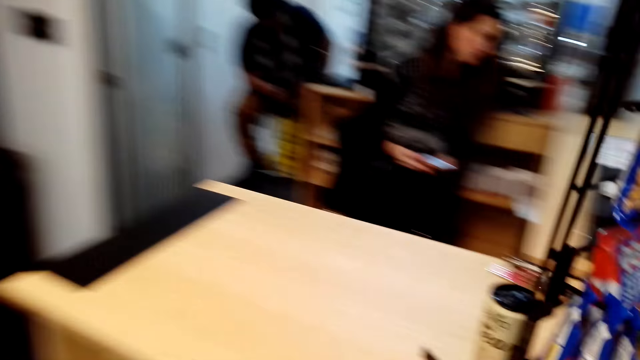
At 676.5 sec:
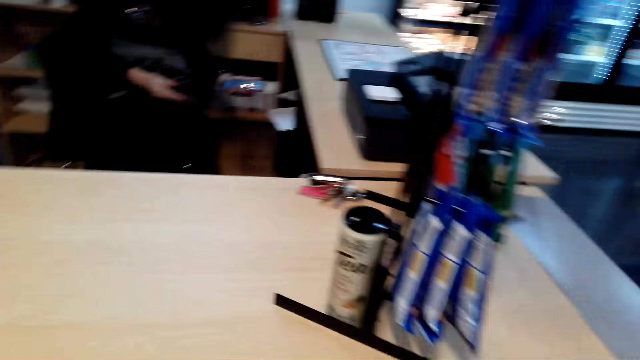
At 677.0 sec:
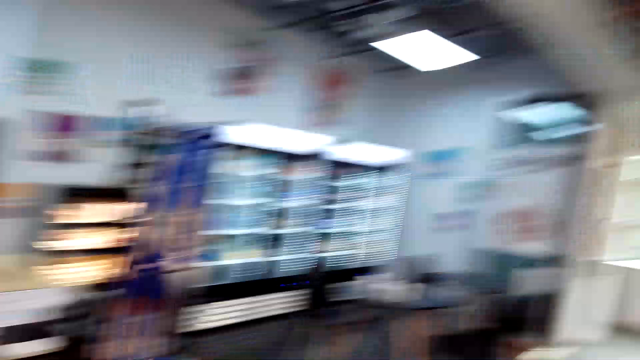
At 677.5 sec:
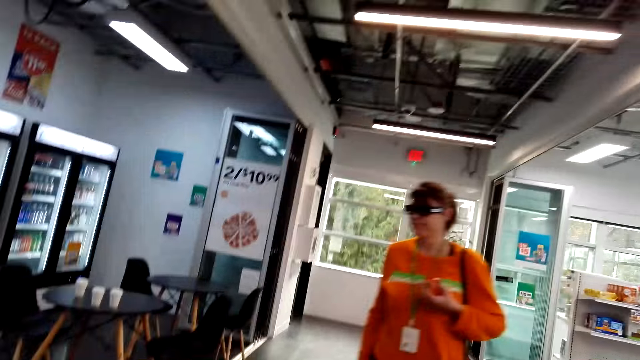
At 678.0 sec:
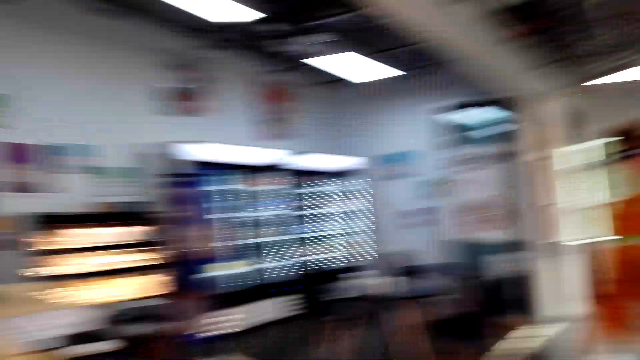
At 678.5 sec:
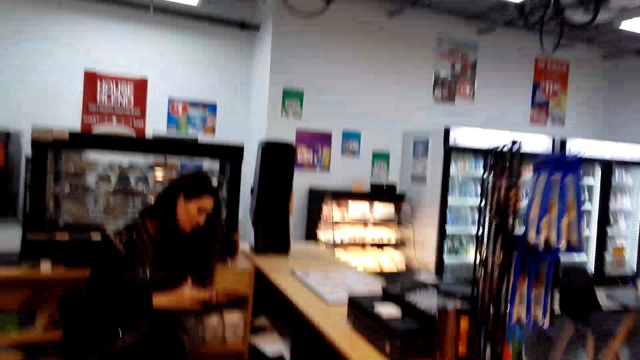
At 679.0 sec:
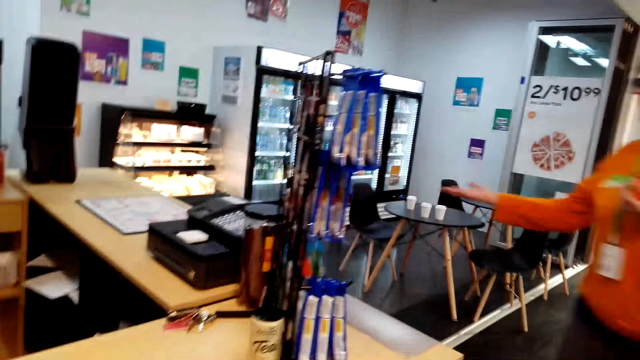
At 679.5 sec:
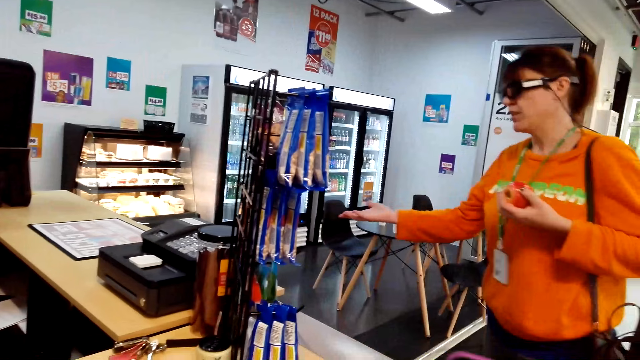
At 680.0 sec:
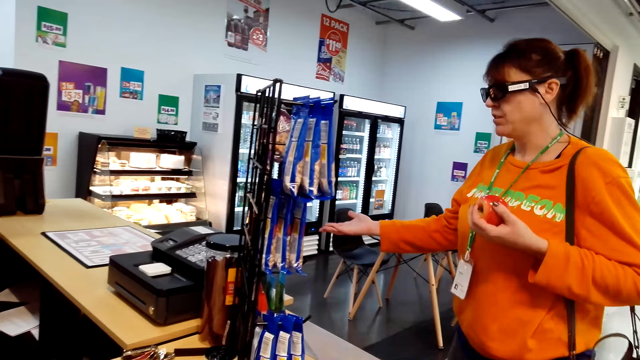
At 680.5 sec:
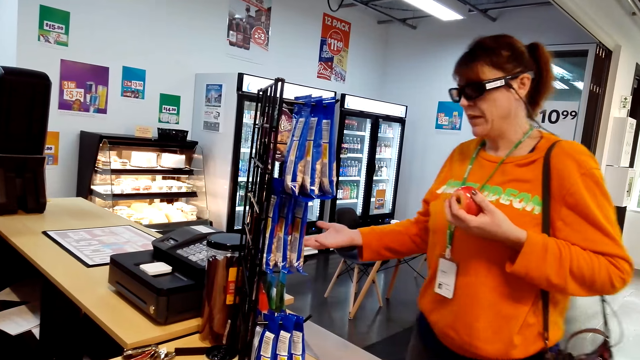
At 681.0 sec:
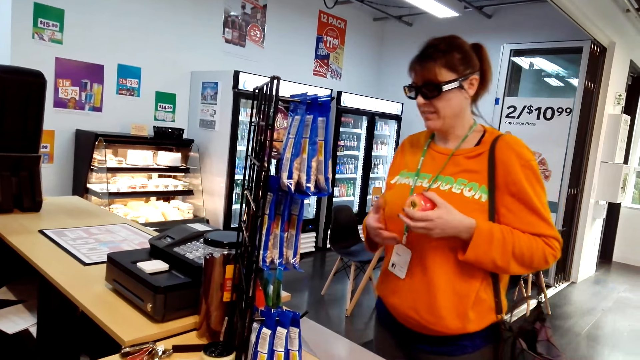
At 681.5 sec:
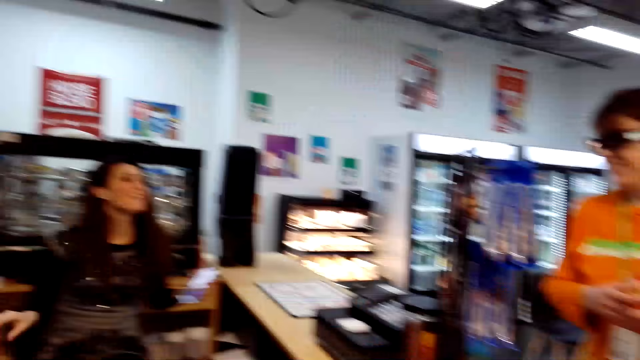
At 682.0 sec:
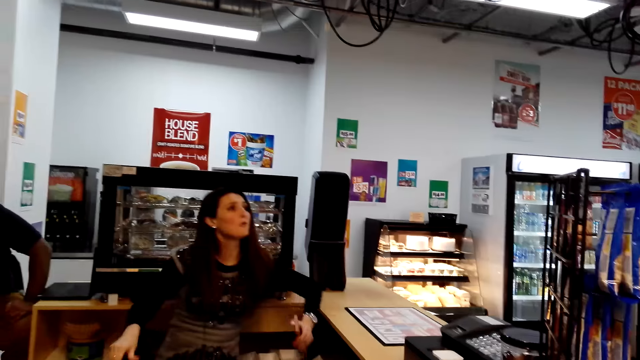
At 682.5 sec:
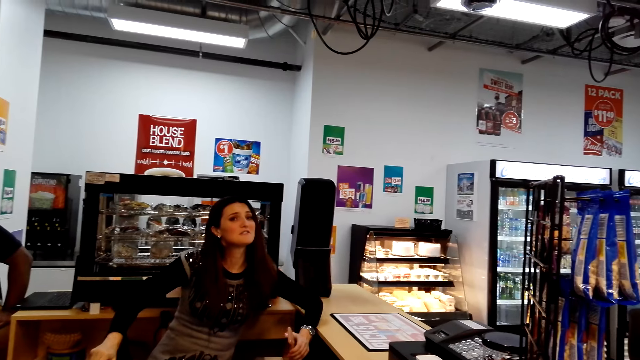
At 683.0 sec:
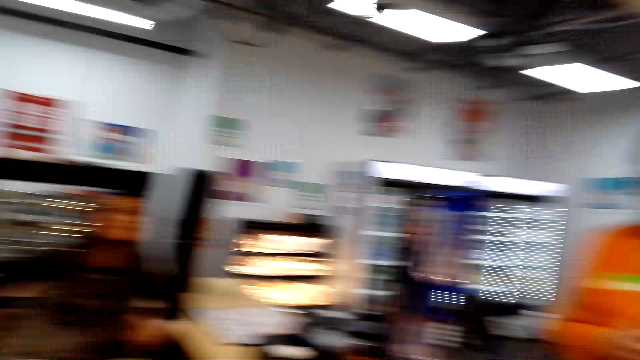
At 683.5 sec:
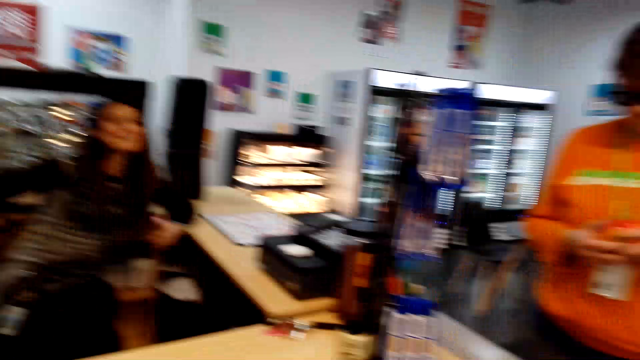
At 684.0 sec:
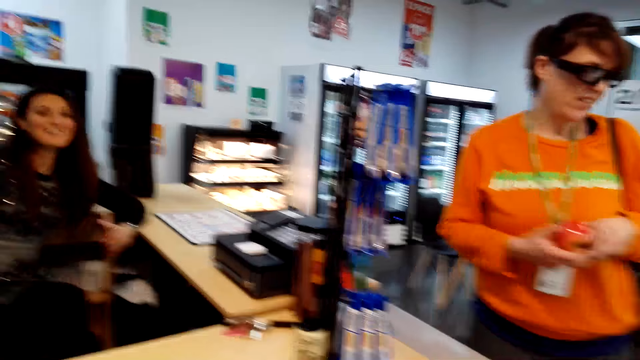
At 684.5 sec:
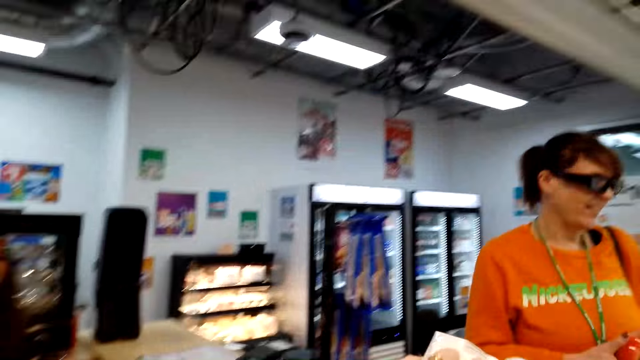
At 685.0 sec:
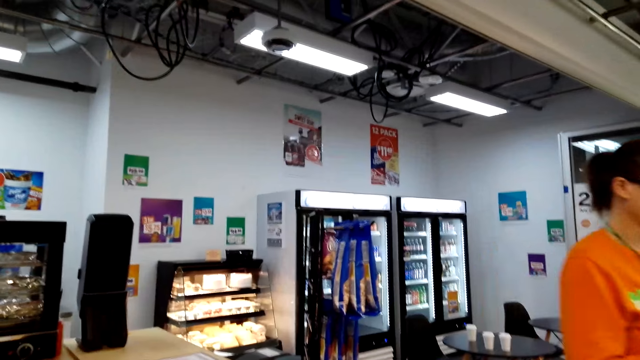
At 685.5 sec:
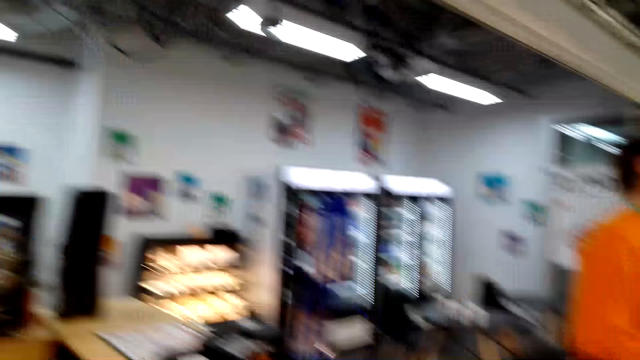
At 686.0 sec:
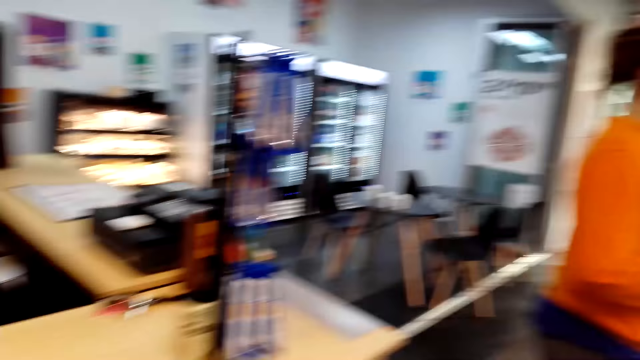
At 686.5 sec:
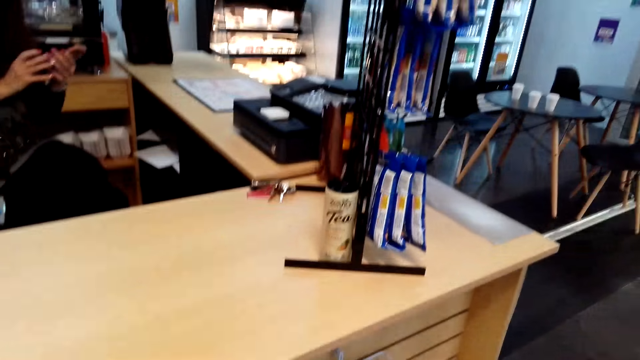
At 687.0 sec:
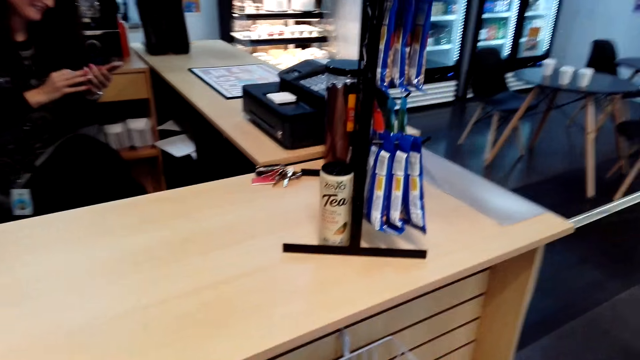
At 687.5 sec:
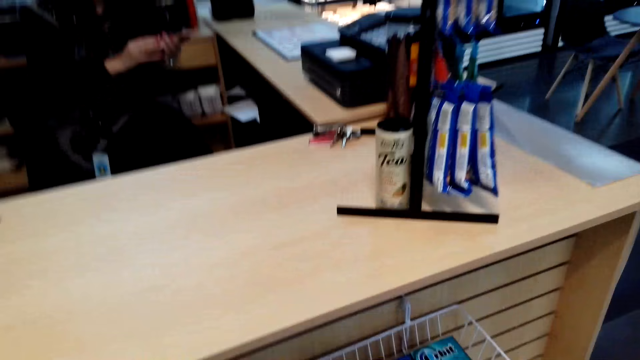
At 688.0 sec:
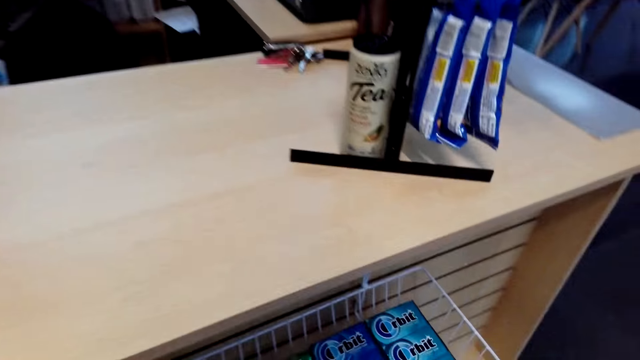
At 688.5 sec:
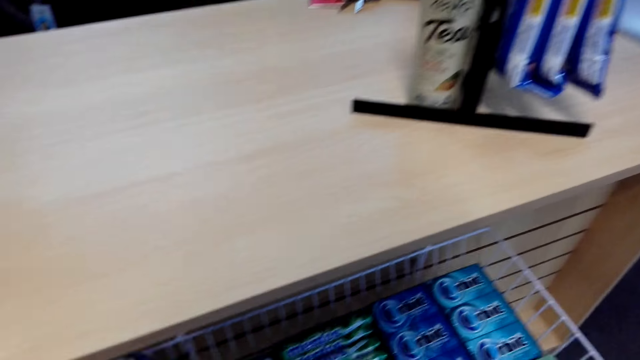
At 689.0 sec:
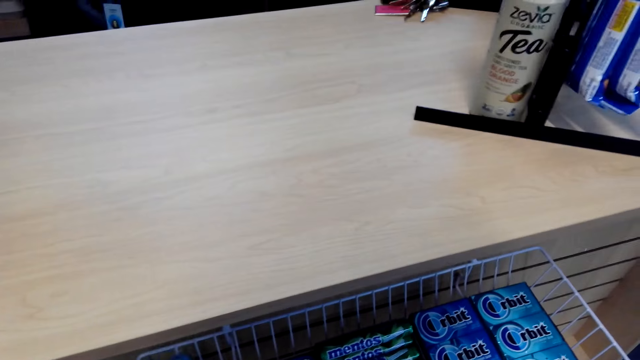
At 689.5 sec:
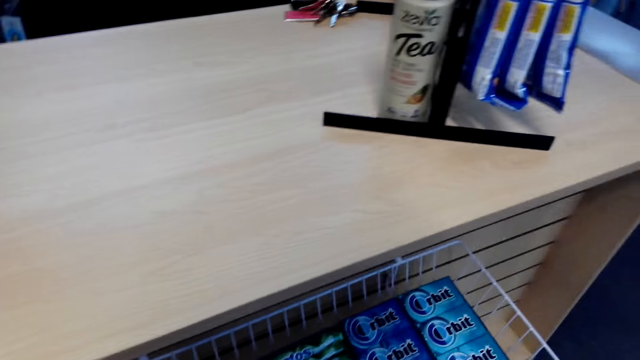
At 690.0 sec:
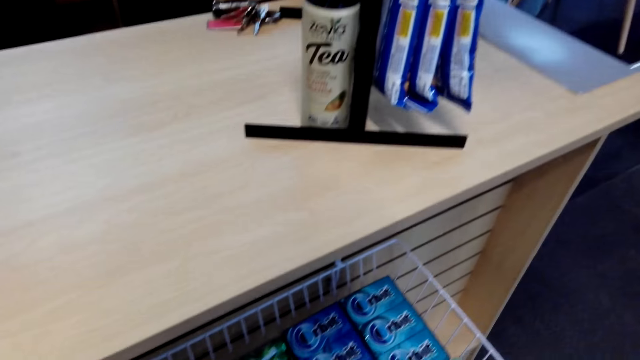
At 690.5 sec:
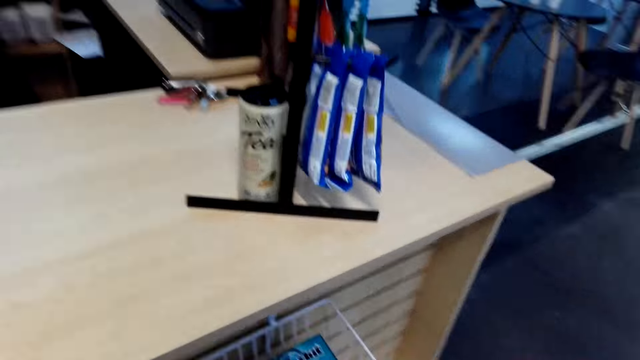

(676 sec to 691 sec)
The camera wearer turns around. A woman walks towards the cashier. The woman stretches her hand. Another woman looks at the first woman. The other woman converses. The camera wearer looks around the supermarket. The other woman looks at her phone.

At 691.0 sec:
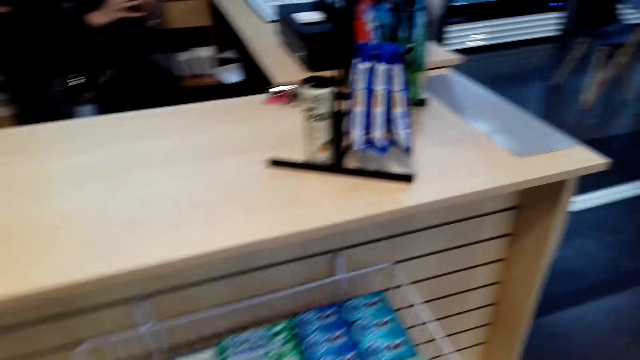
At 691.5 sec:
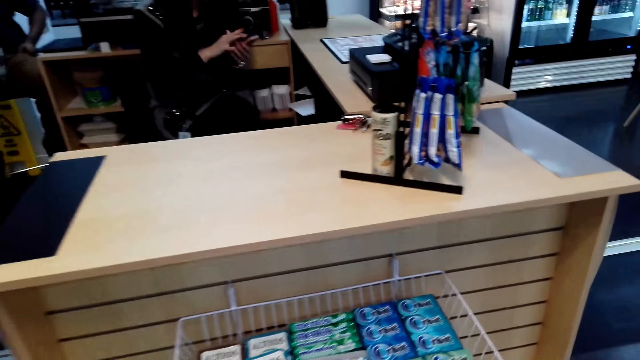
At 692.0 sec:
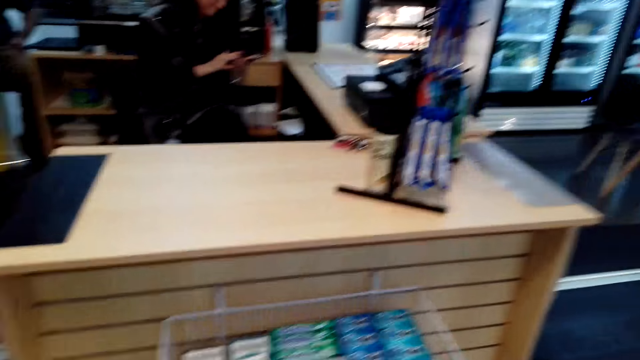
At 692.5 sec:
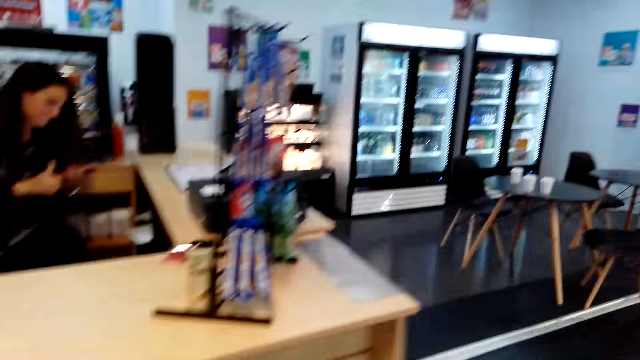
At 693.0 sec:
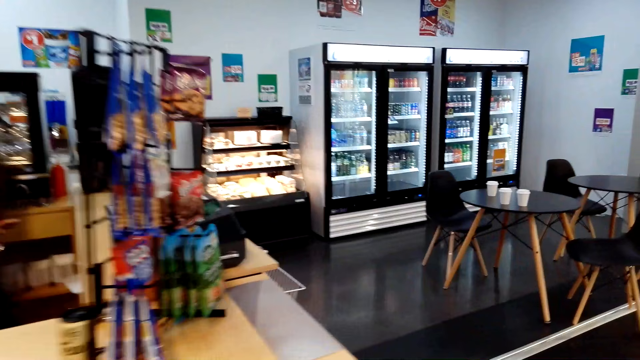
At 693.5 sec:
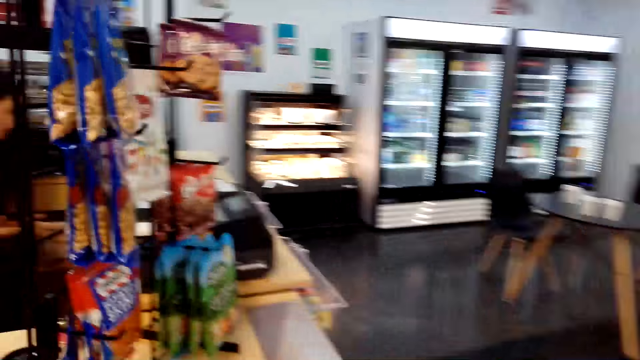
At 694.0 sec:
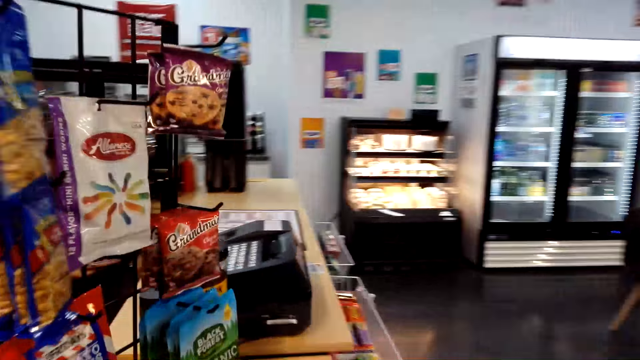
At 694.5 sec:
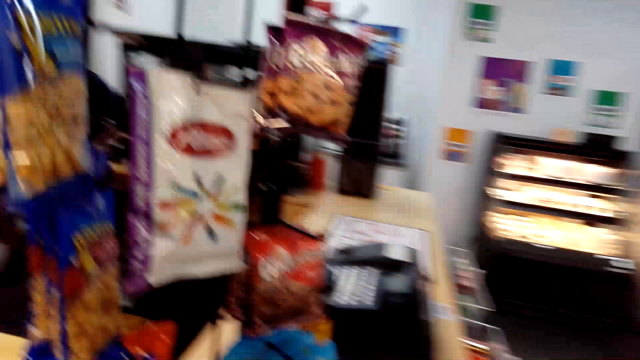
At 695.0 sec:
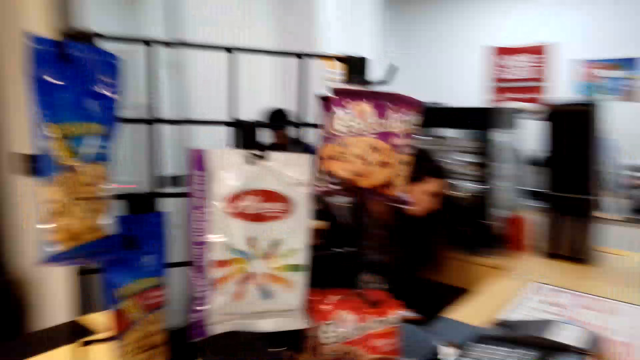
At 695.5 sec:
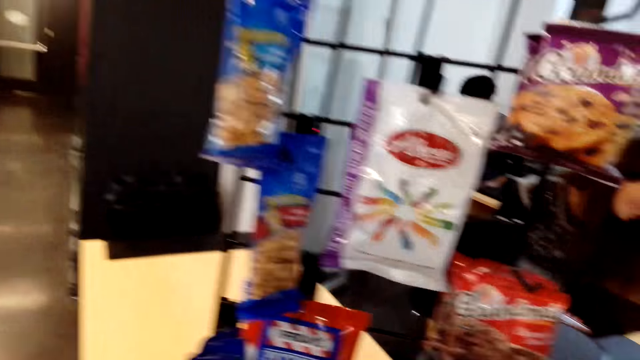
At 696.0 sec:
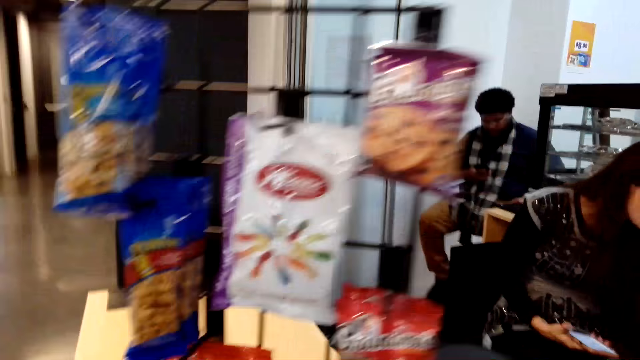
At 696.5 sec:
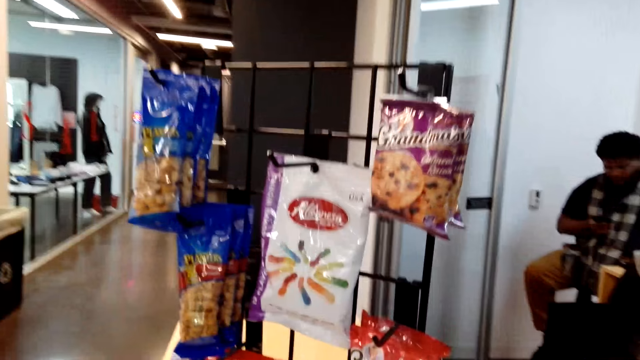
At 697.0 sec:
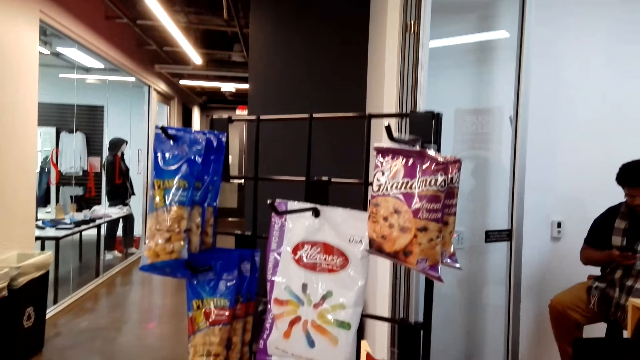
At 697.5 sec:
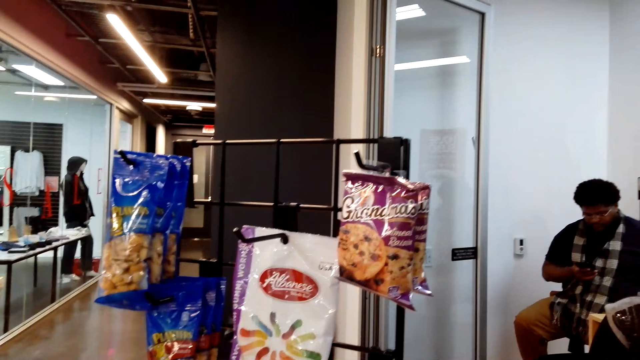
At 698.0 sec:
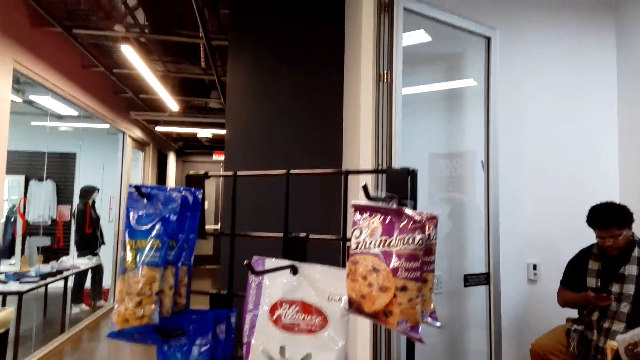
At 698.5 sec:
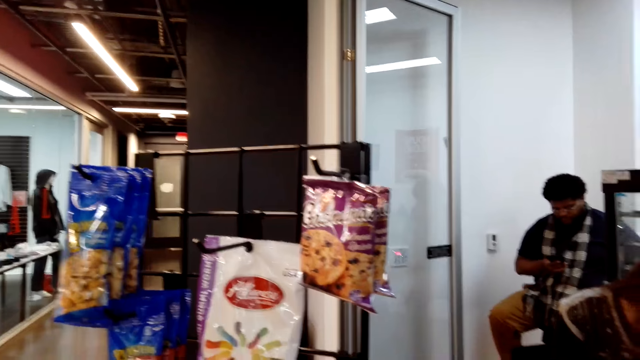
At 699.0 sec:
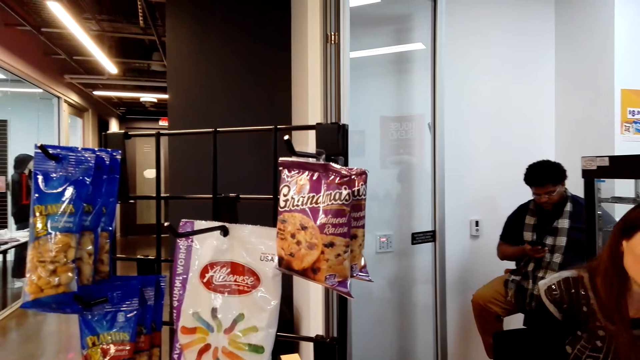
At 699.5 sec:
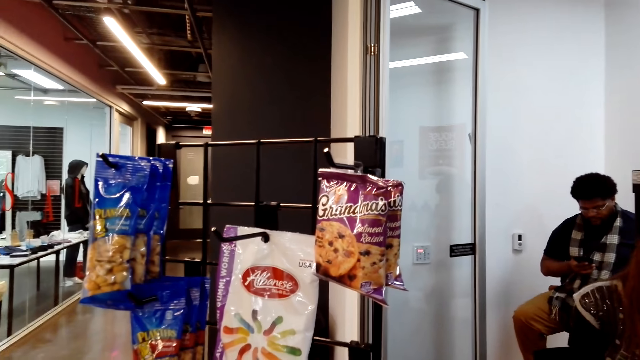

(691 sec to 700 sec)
The camera wearer looks around. They walk a few steps. They look at the items on the display.
